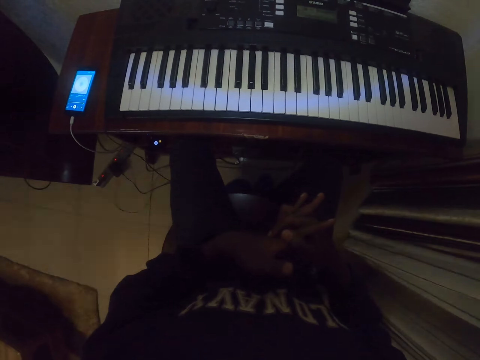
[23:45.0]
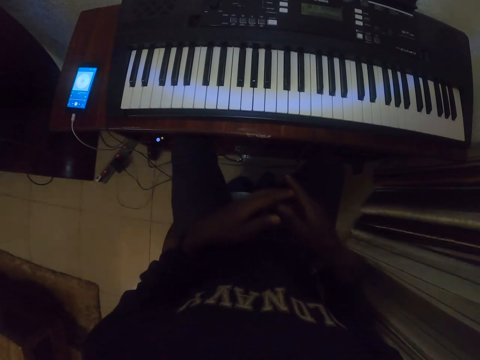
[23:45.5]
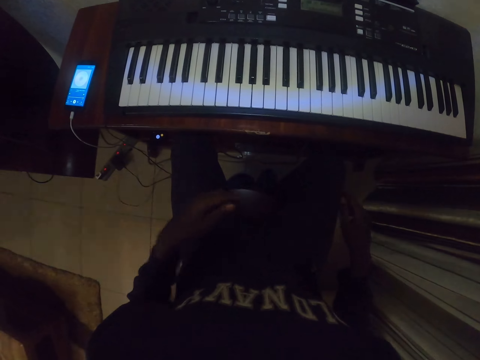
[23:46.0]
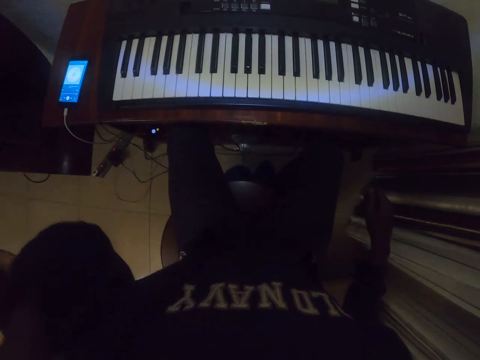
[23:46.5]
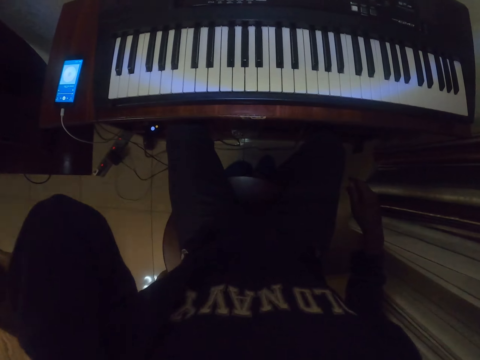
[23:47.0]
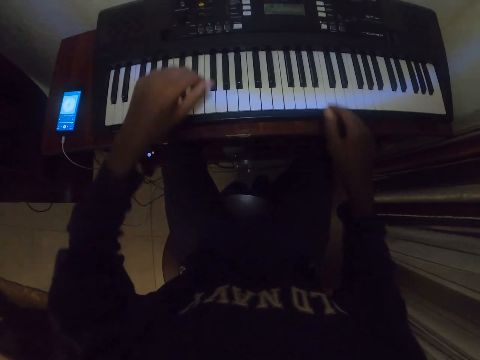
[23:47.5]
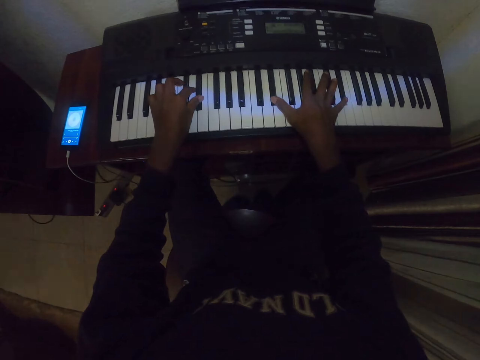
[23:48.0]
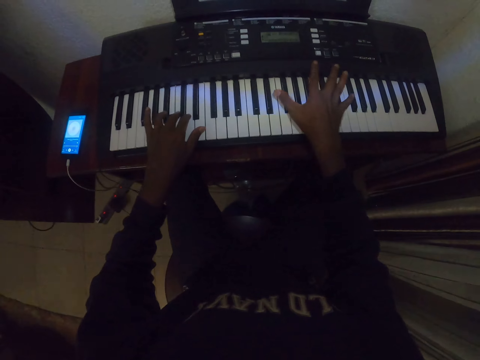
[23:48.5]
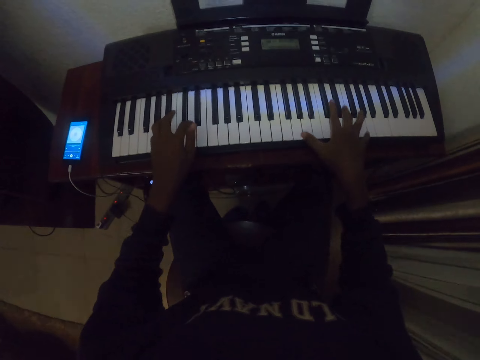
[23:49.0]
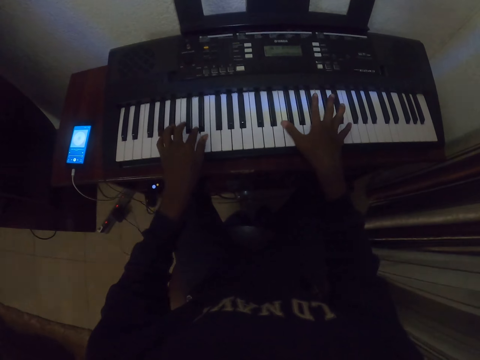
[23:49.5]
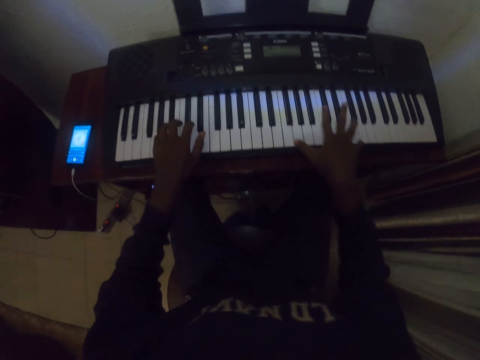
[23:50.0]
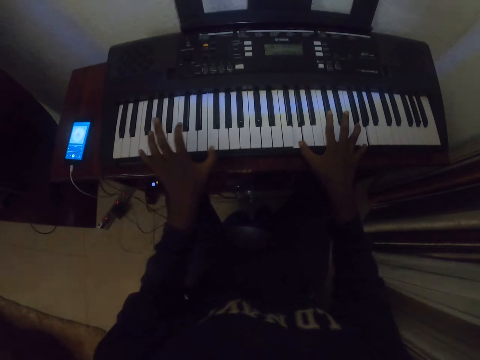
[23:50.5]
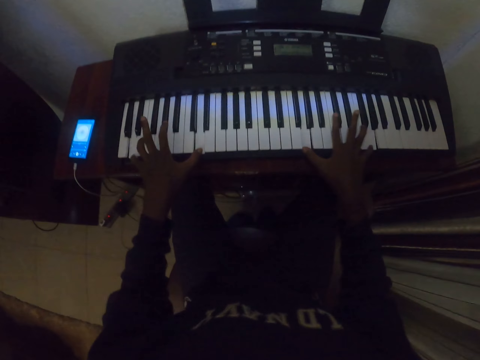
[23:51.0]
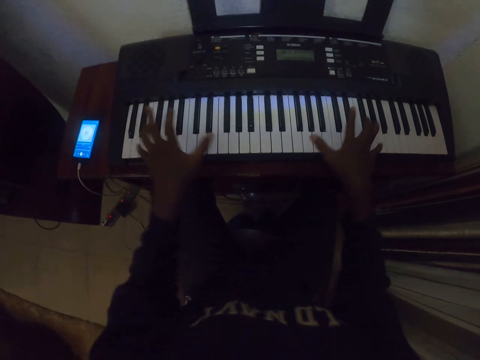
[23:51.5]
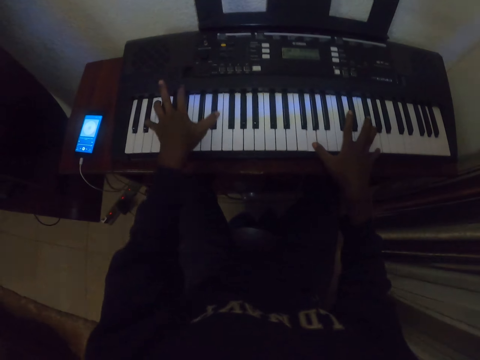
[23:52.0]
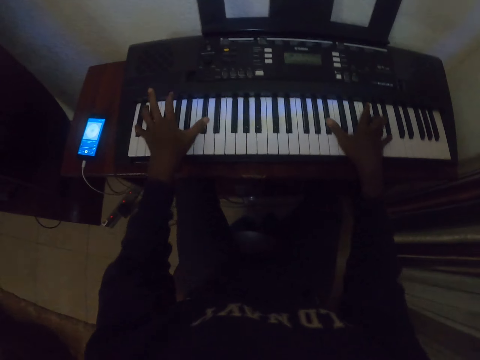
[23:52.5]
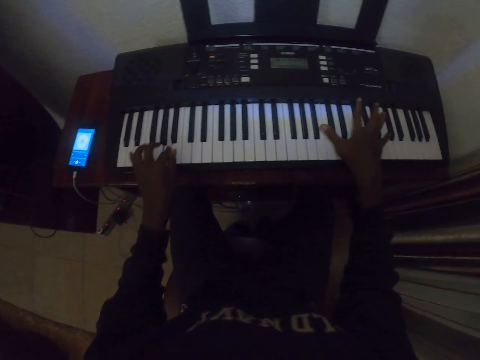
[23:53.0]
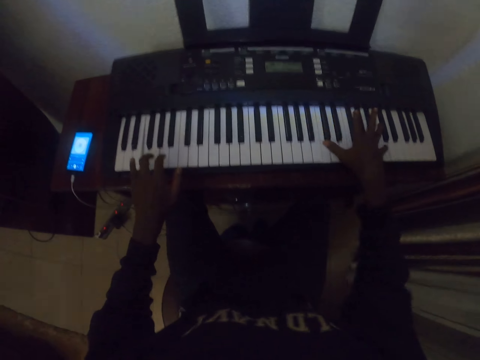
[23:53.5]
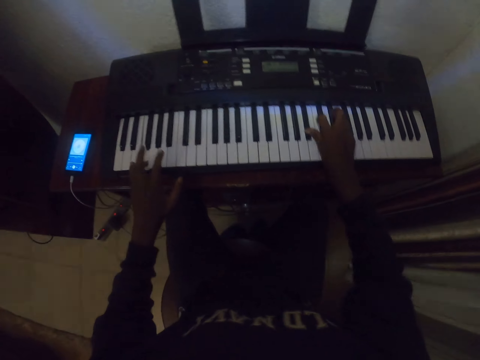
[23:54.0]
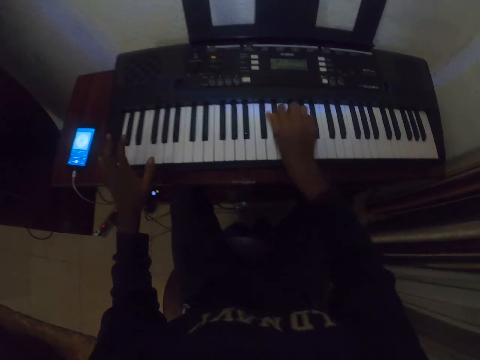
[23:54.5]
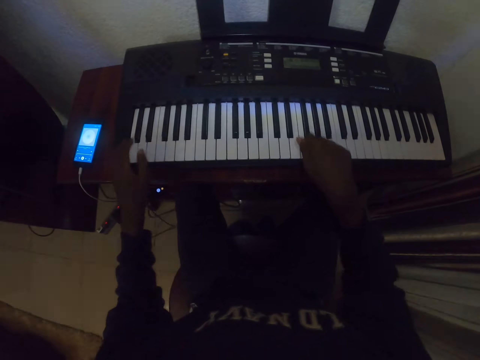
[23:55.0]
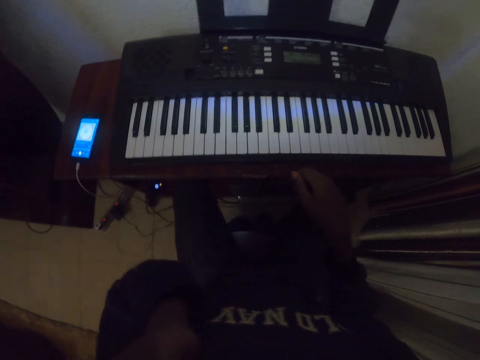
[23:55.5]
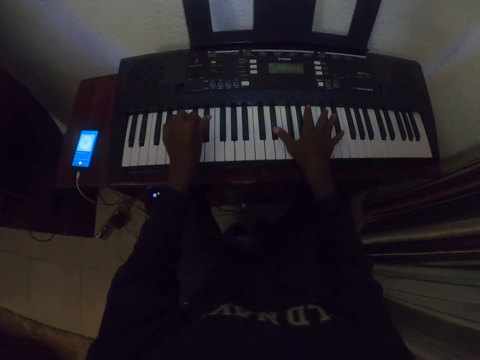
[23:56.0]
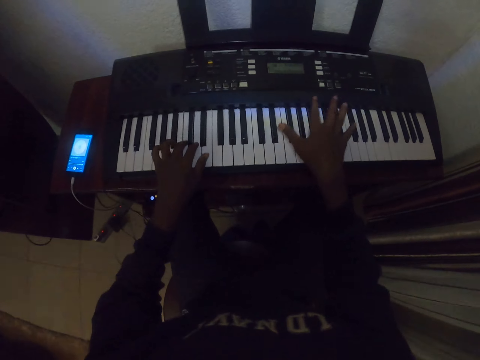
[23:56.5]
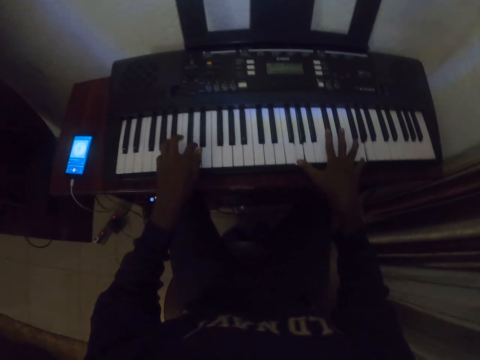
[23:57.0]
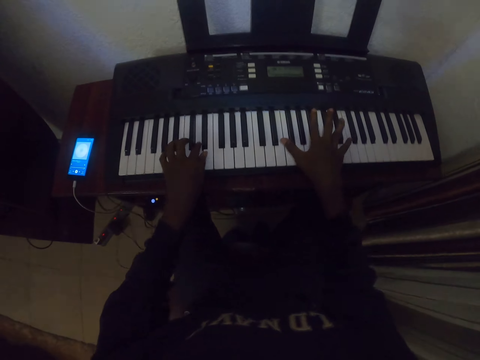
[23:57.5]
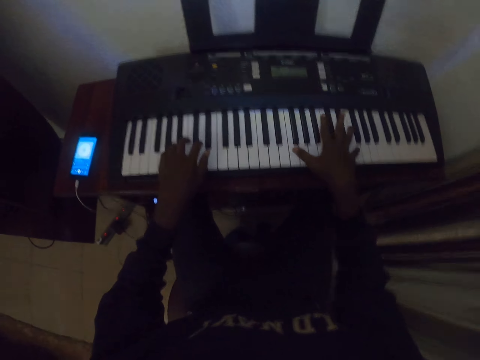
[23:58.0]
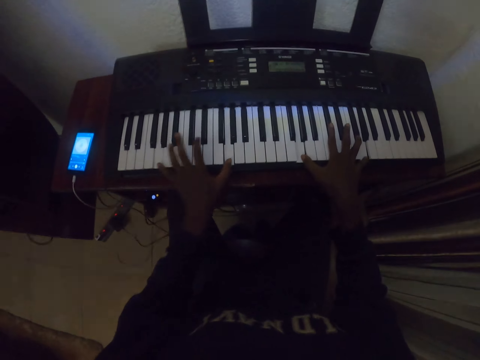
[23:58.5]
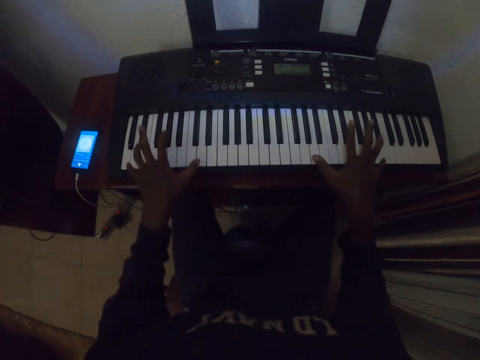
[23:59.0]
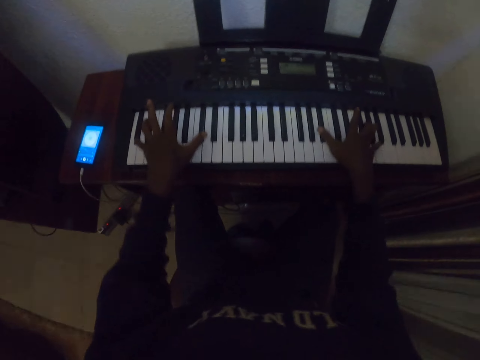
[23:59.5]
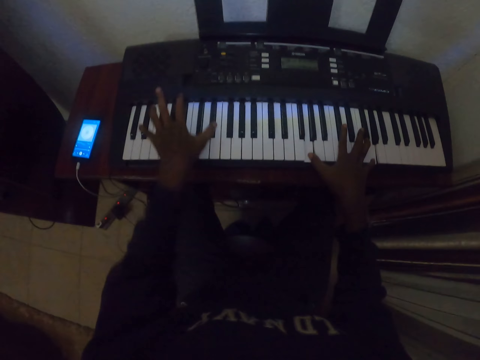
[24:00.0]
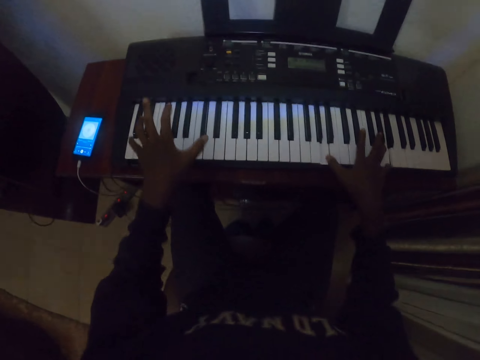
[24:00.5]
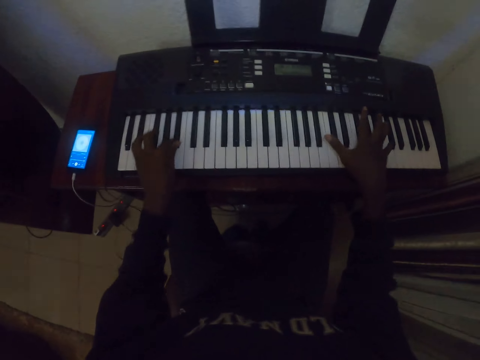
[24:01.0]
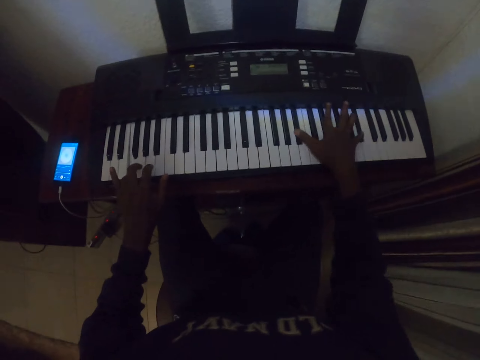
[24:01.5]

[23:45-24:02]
The camera wearer stretches fingers. He presses his fingers. He touches the camera. He plays a piano. He touches his face with his left hand. He plays the piano.

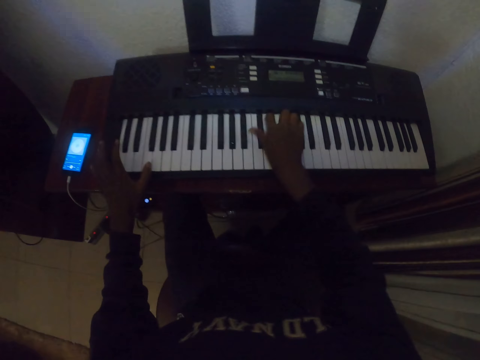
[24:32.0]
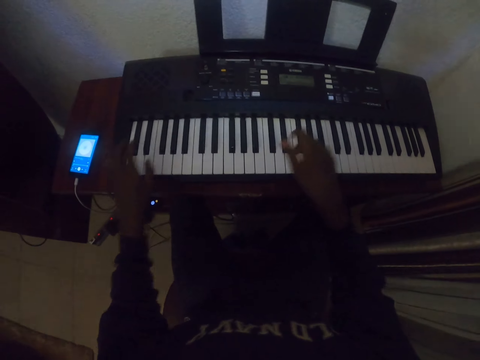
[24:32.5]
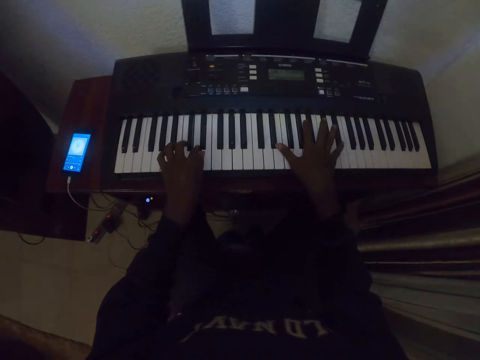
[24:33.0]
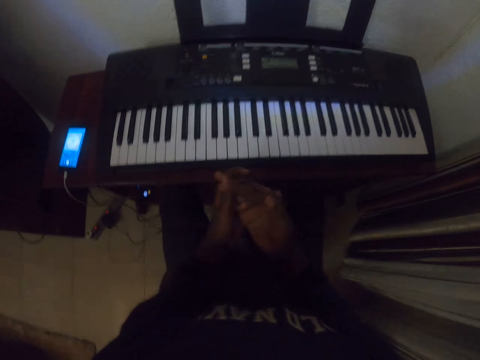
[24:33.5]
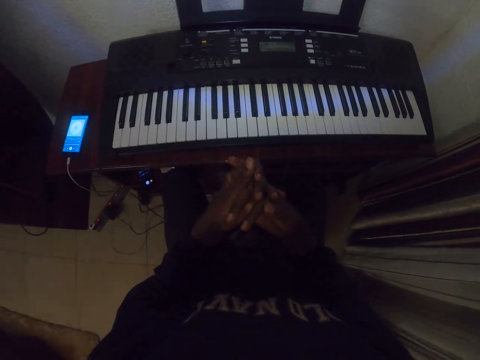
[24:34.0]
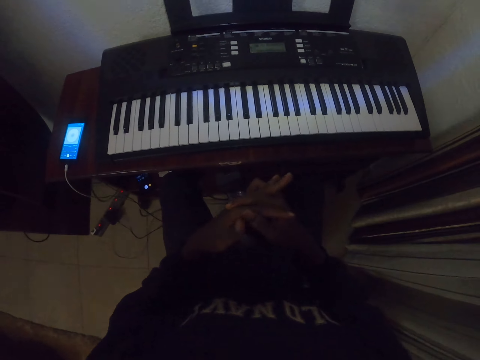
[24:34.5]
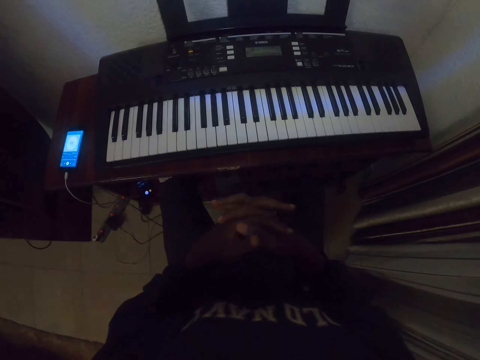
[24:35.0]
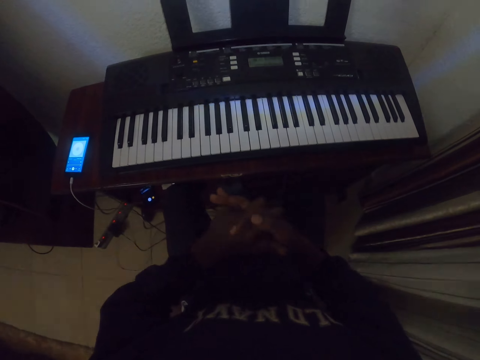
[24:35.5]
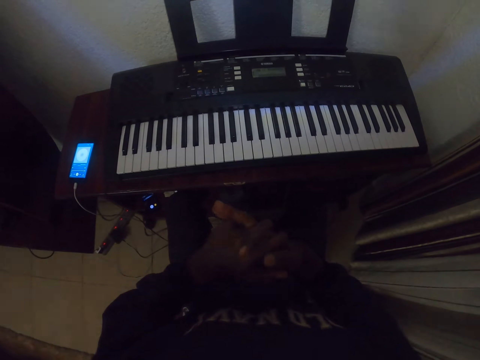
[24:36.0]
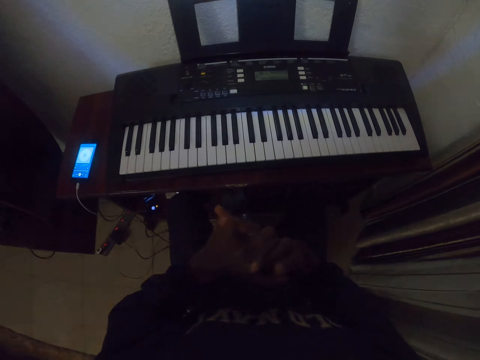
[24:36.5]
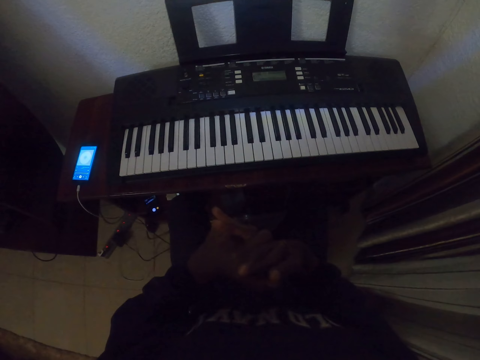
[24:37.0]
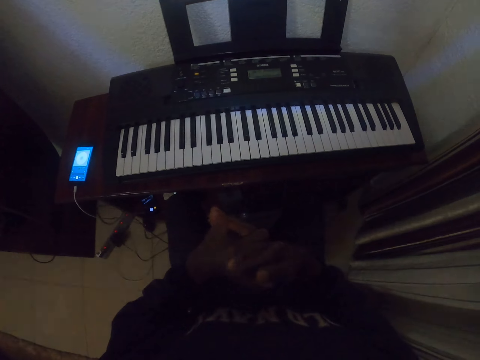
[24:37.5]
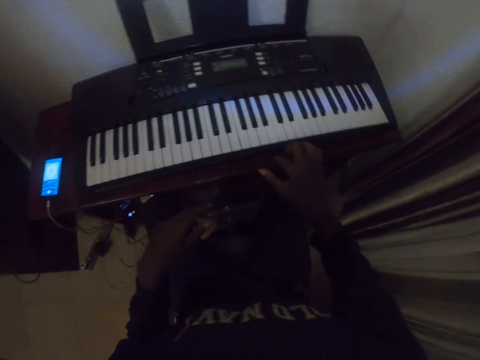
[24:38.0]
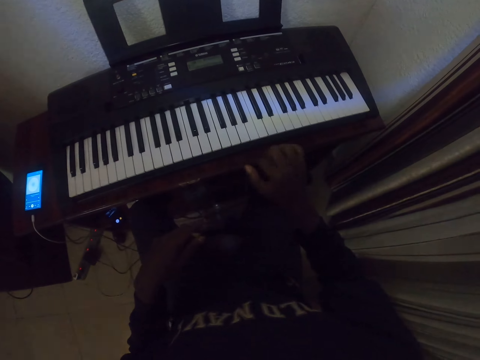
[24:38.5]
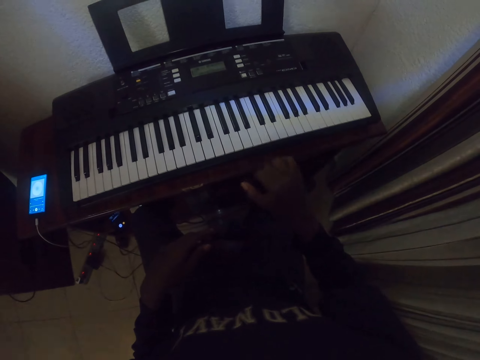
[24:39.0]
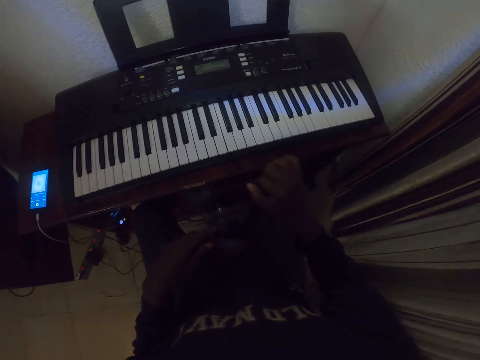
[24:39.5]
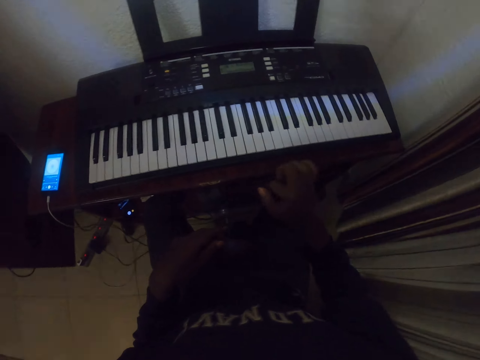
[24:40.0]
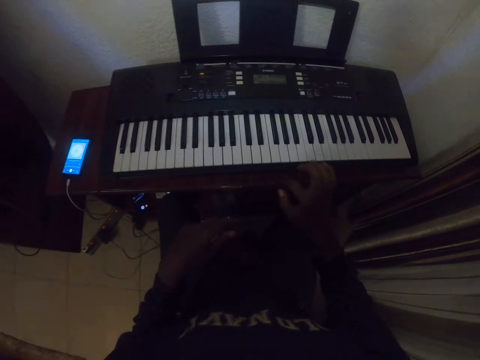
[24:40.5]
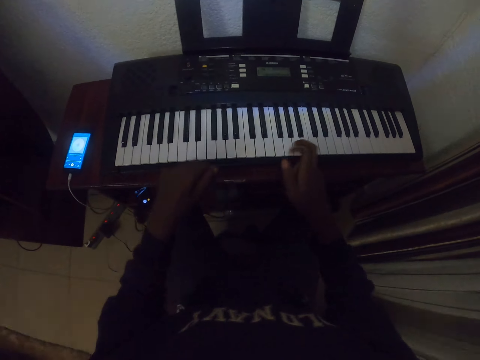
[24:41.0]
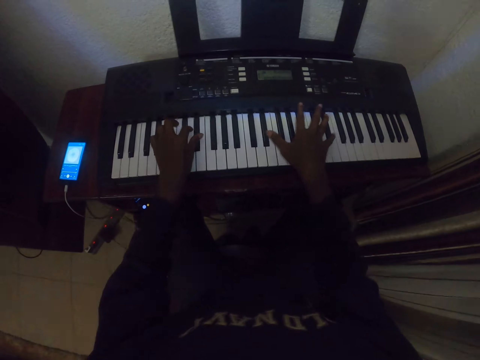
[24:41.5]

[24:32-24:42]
The camera wearer presses his fingers. He stretches fingers. He stretches his fingers.
